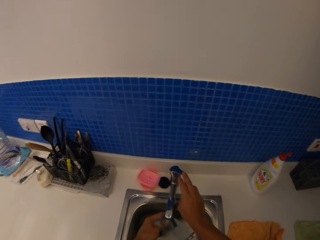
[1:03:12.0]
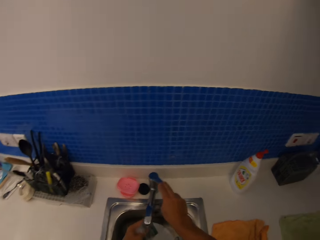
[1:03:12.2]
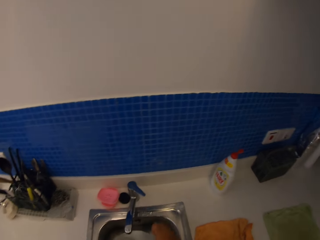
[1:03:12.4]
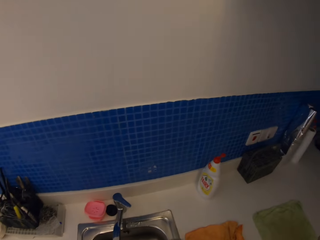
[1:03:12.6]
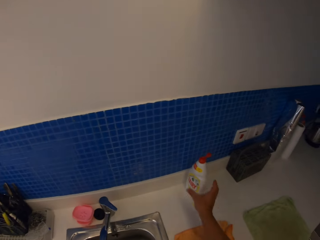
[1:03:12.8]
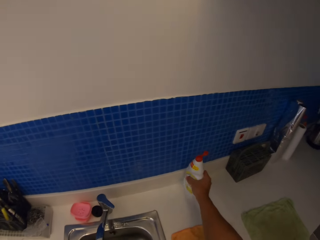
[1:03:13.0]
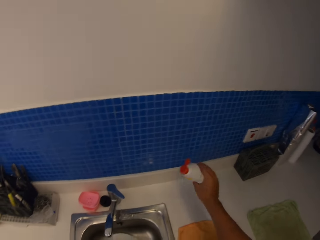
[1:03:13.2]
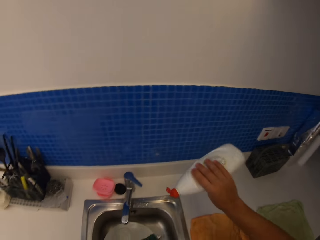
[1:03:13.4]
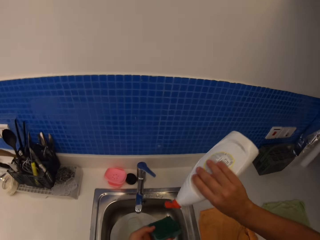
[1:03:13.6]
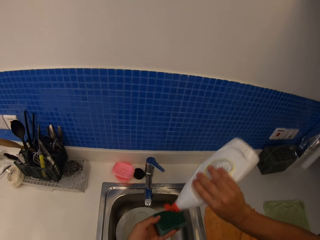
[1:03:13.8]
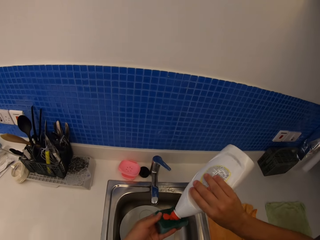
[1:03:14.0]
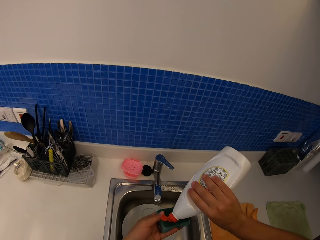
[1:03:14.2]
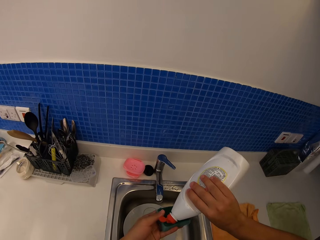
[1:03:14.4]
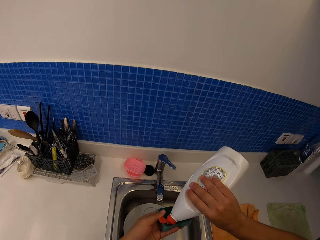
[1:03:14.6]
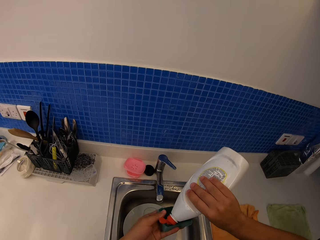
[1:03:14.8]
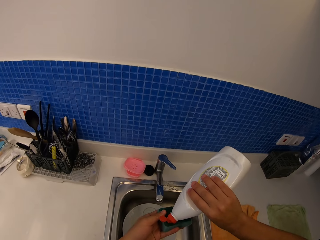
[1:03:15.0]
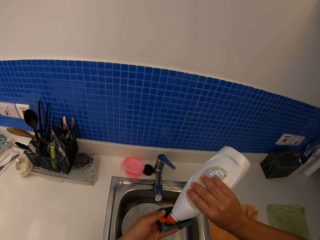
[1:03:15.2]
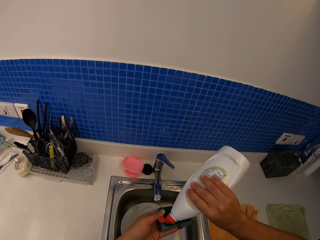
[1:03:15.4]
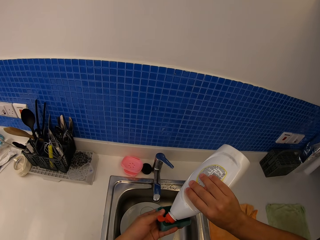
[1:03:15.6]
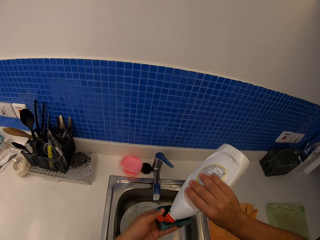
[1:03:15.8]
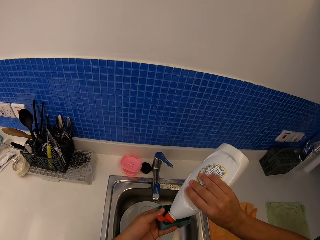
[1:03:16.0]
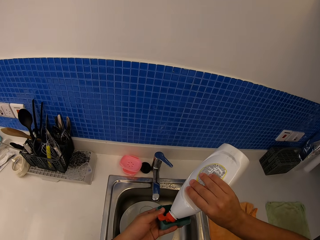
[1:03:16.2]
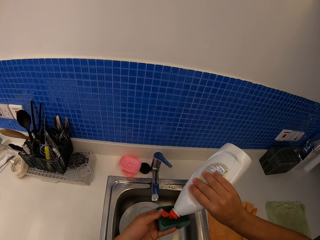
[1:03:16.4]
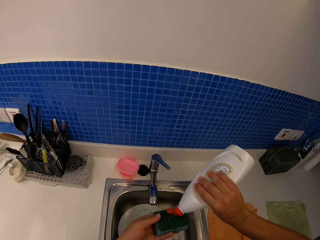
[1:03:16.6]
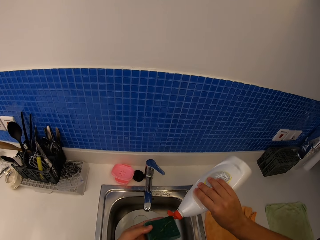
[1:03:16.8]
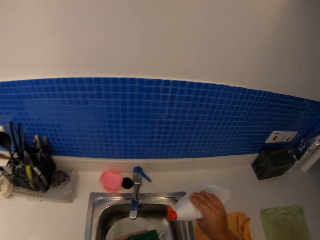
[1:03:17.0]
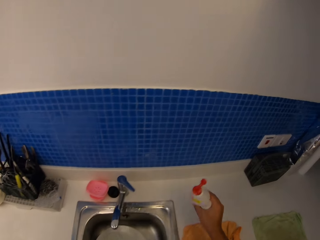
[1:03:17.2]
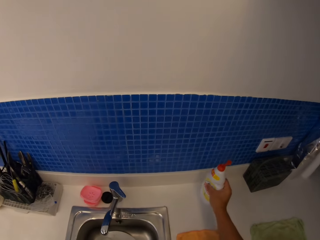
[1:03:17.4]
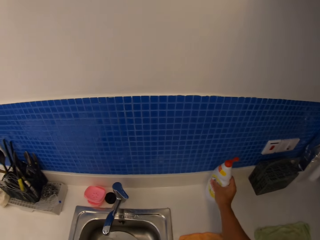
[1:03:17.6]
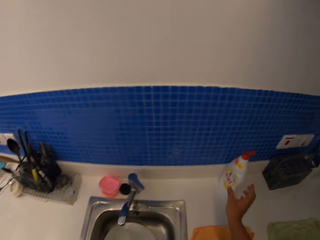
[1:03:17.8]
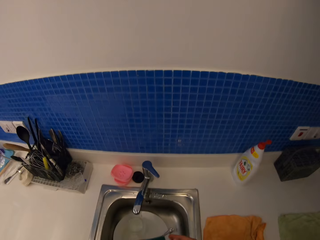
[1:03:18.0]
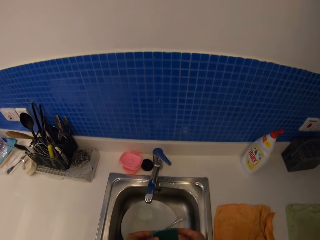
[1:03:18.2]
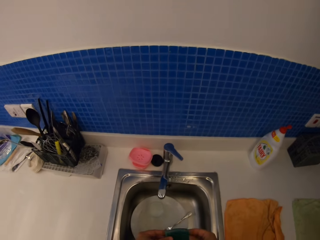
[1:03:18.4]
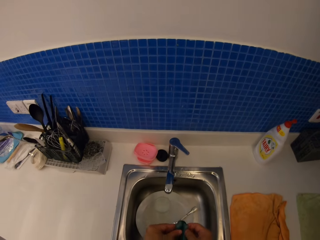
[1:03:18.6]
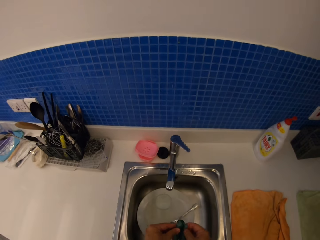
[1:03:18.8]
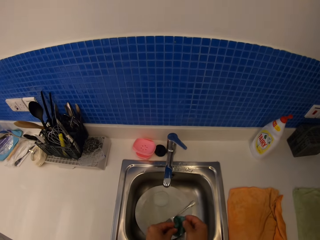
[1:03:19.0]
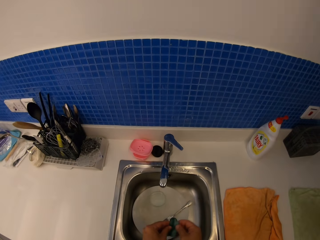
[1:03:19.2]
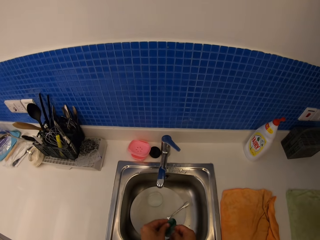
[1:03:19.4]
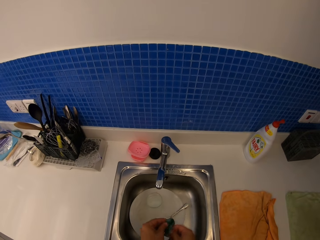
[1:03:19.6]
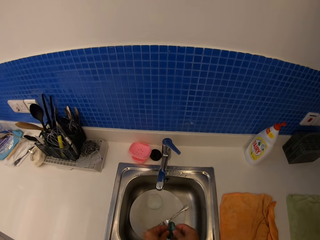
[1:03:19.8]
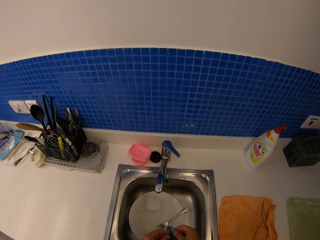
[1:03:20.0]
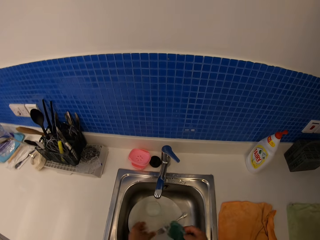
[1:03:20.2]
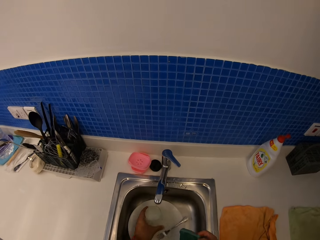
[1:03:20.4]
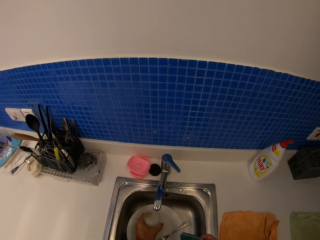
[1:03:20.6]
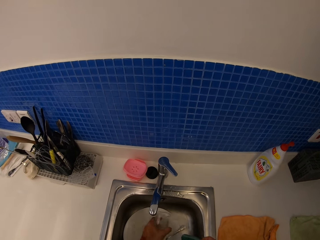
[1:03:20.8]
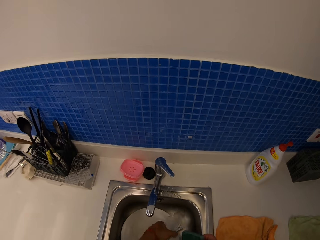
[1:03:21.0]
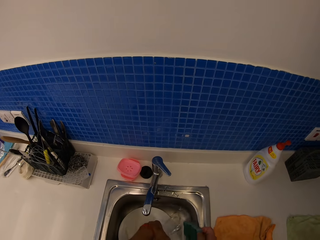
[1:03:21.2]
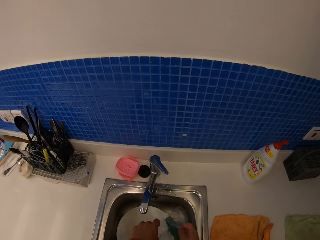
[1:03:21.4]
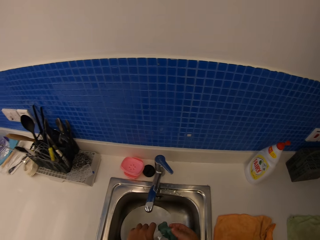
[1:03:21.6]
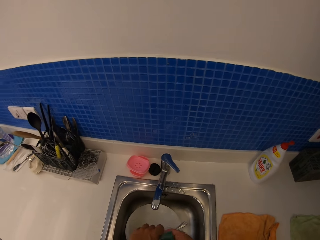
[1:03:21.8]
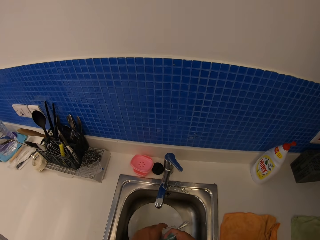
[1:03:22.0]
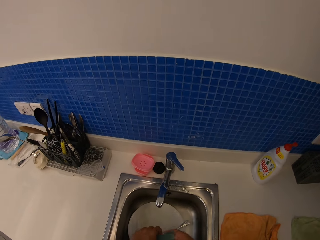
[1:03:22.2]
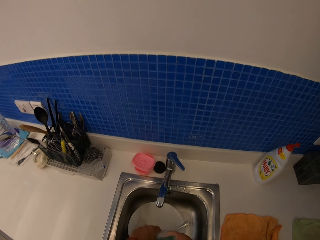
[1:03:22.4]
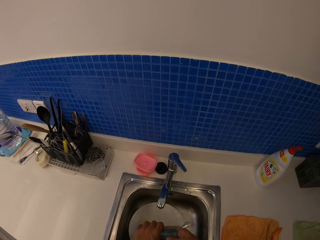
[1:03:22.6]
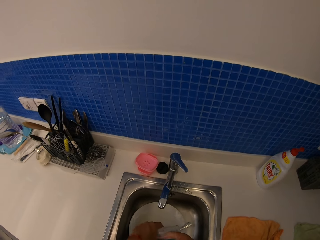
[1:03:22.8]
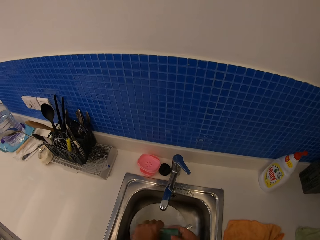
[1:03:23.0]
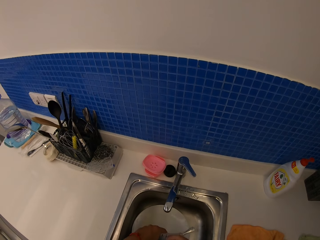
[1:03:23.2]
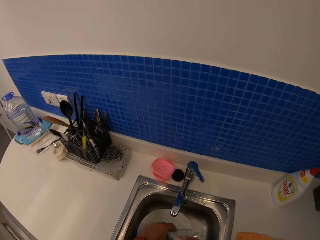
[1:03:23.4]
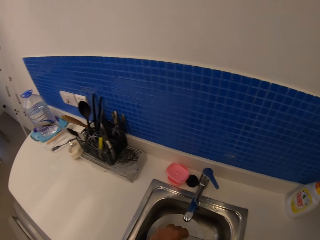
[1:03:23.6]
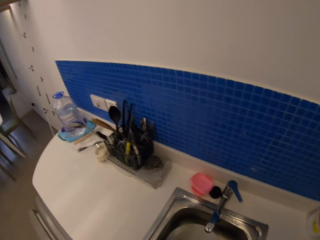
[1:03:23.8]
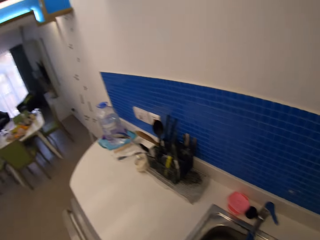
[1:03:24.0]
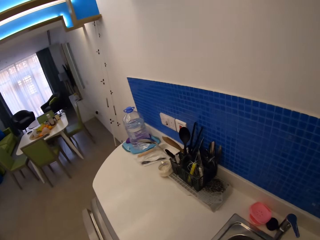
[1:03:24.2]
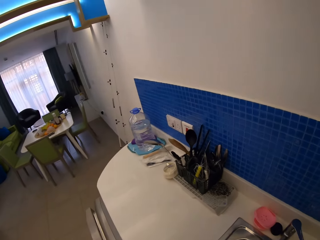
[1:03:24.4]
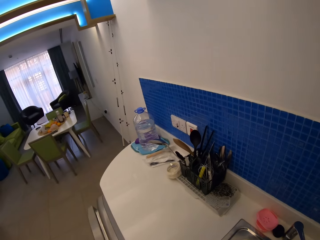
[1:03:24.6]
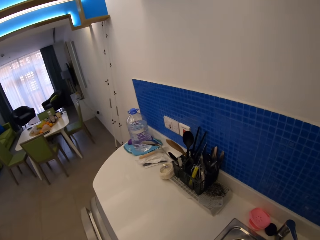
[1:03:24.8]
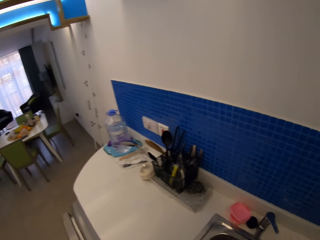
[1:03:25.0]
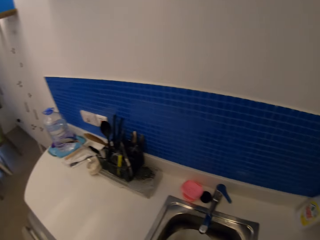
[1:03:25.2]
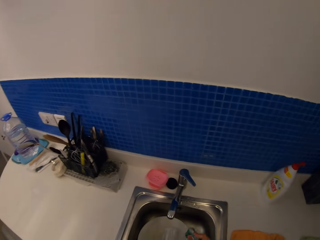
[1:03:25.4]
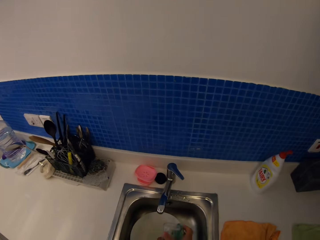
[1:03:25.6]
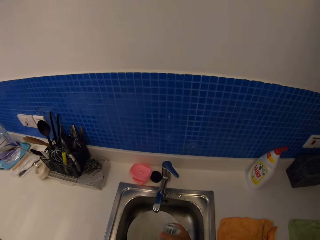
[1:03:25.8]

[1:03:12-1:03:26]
The camera wearer picks up a sponge. They close the tap water. They pick up the soap bottle. They pour soap in the super Brite. They put the soap bottle down. They pick up a glass from the sink. They pour water to the sink. They wash the glass.

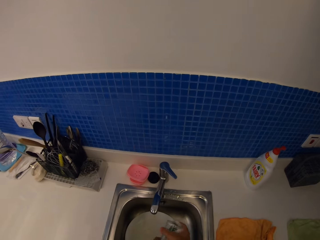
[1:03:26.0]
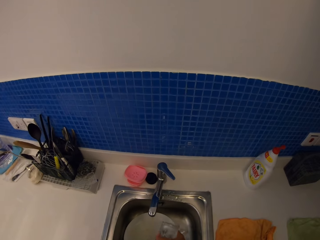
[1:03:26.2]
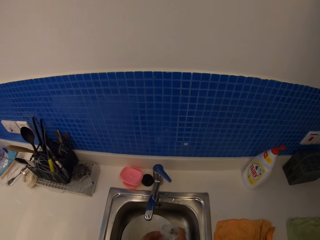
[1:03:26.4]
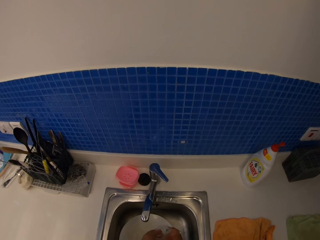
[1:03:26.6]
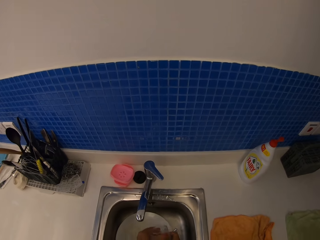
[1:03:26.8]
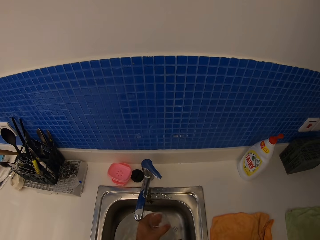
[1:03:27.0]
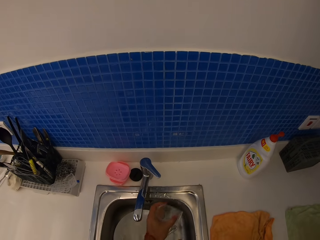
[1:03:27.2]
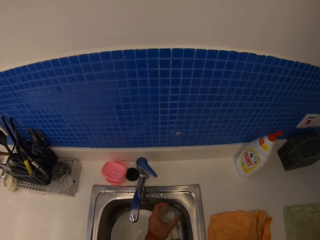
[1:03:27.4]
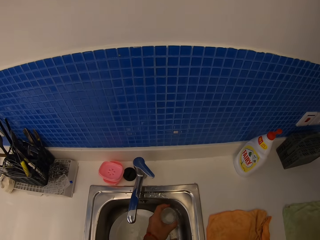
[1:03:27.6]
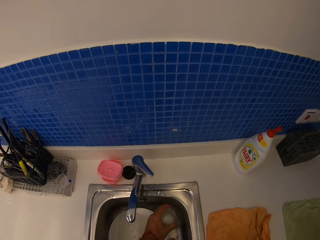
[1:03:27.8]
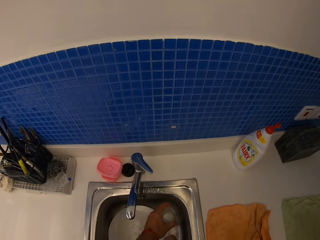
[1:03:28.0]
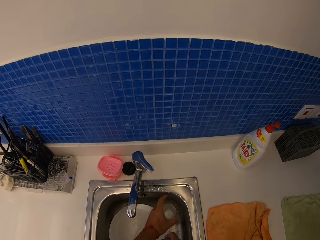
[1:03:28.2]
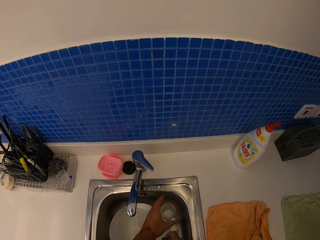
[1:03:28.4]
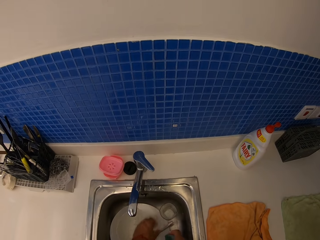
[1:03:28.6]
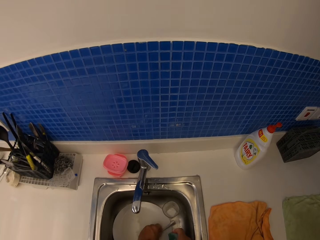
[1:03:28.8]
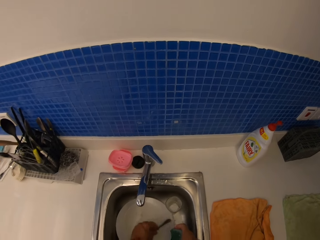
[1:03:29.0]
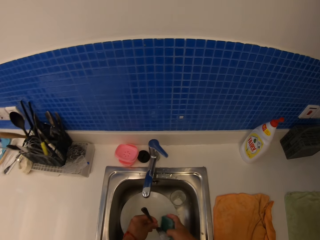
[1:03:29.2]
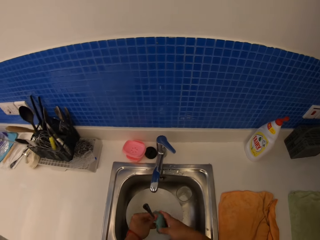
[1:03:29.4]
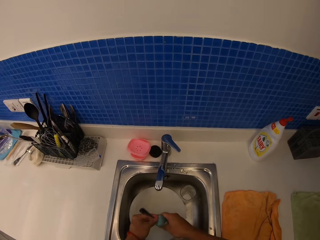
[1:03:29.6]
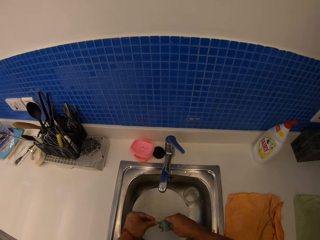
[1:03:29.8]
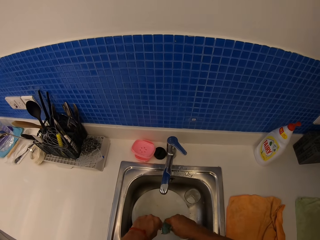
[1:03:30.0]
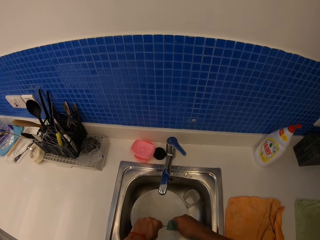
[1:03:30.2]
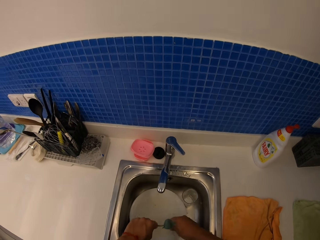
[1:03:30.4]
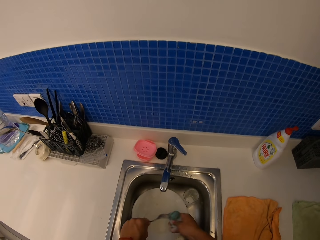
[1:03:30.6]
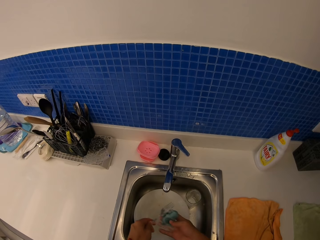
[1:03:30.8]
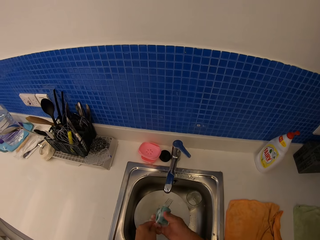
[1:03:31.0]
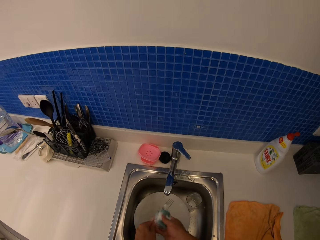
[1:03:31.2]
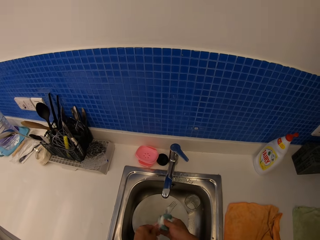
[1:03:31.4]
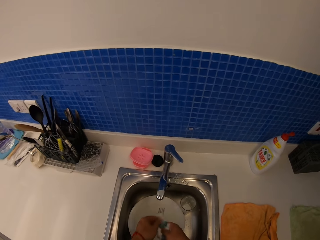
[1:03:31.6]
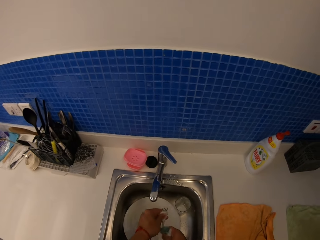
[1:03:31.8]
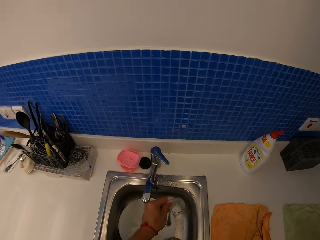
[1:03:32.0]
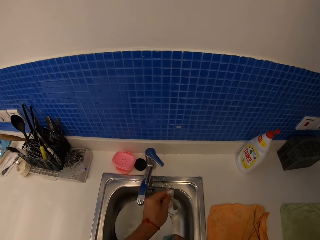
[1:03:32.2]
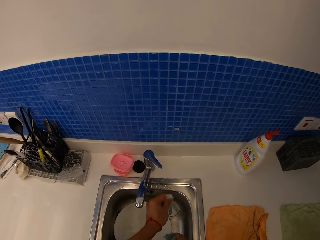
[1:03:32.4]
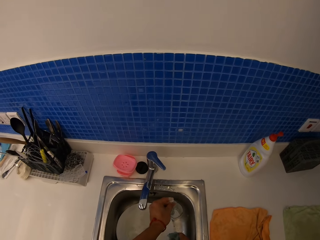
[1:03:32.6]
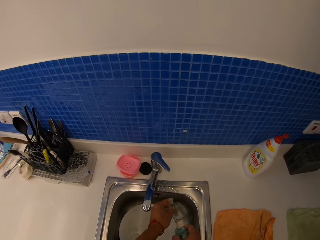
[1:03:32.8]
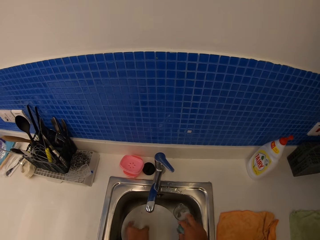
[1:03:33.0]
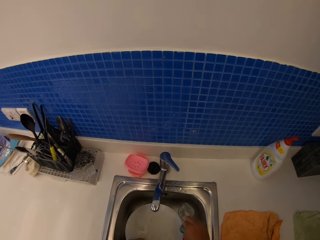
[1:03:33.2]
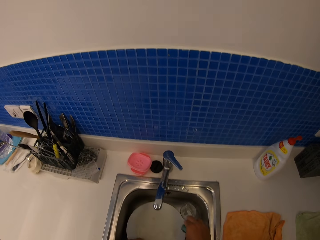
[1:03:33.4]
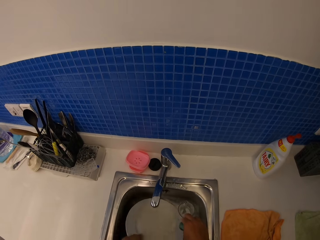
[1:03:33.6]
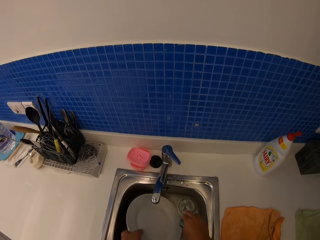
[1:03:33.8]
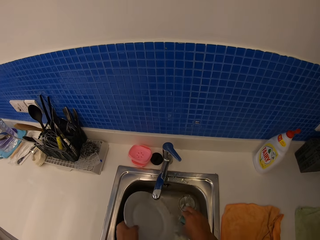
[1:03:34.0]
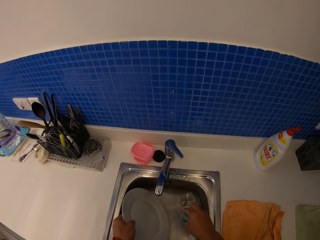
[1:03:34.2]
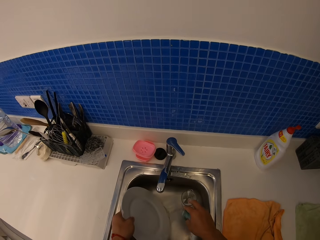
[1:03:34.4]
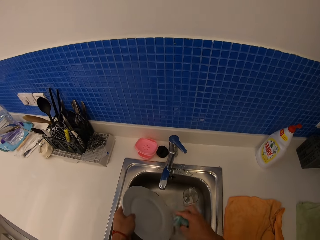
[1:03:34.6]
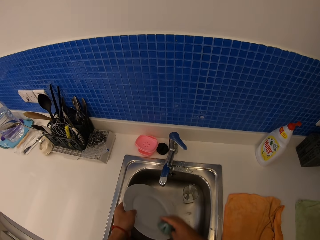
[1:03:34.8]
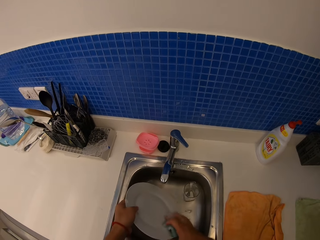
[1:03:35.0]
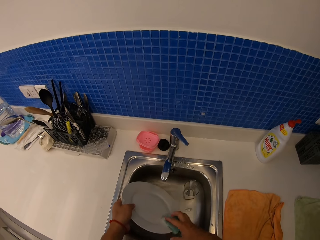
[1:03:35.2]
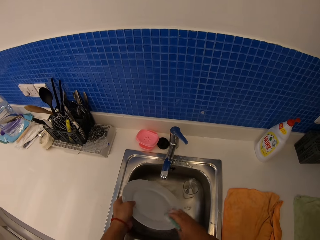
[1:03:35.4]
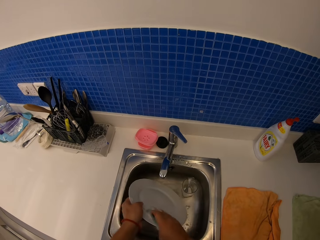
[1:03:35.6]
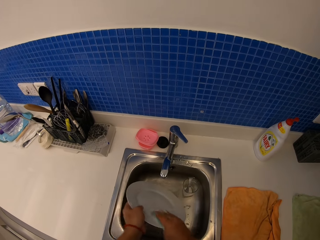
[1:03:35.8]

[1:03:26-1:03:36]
The camera wearer puts the glass in the sink. They hold the super Brite and pick up a fork. They wash the fork. They put the fork inside the glass. They hold the super Brite. They pick up a plate from the sink. They wash the plate.
